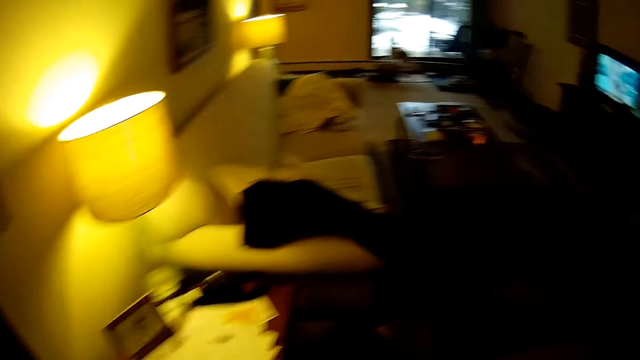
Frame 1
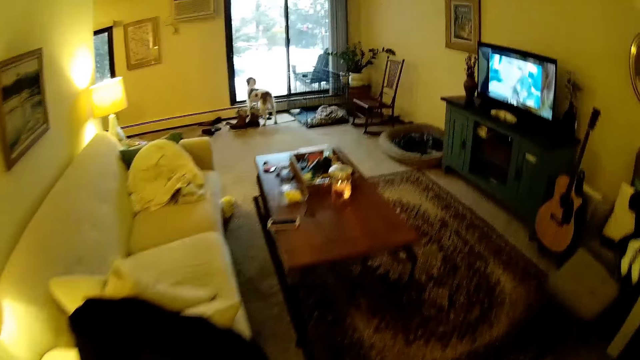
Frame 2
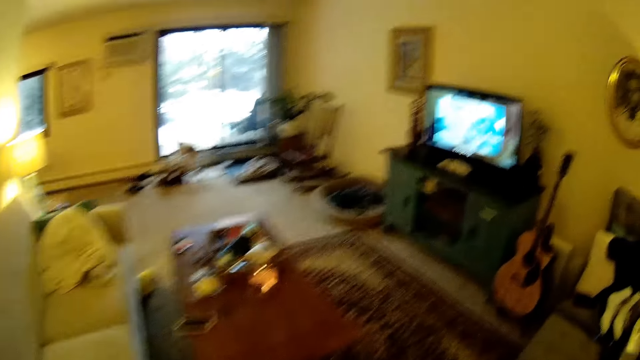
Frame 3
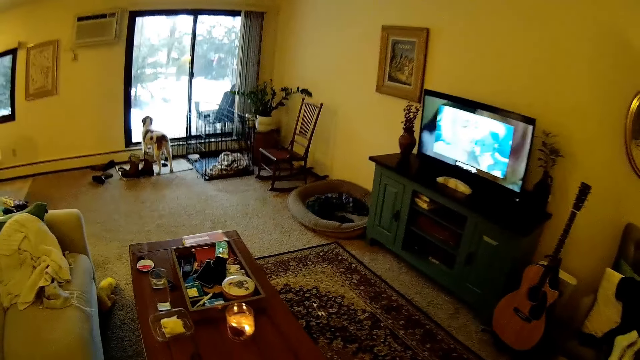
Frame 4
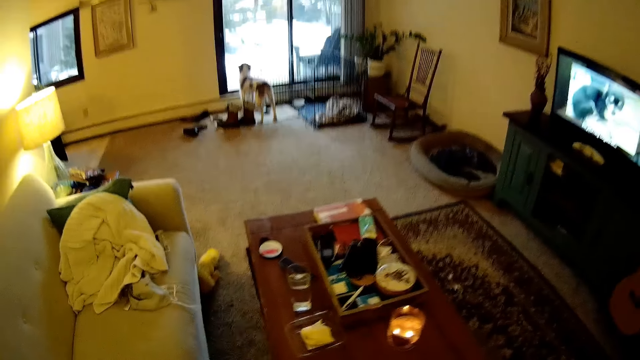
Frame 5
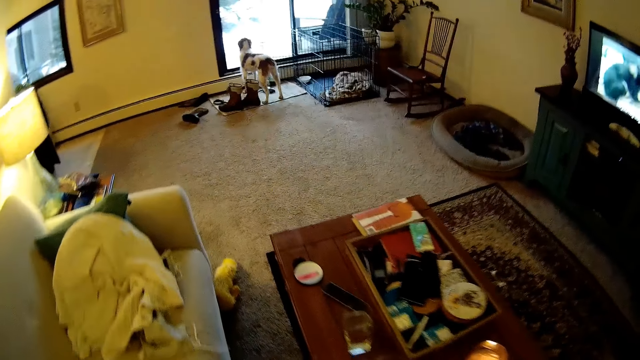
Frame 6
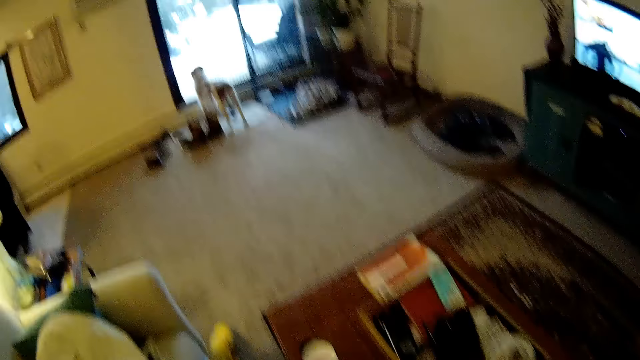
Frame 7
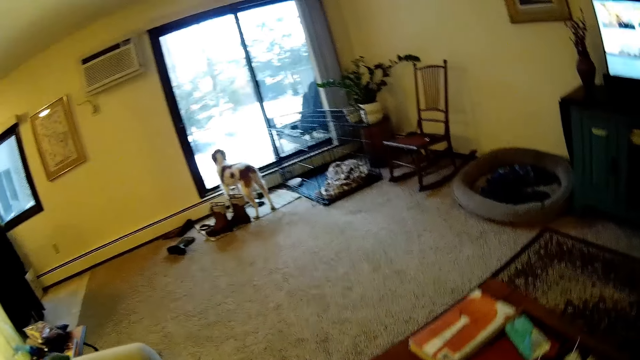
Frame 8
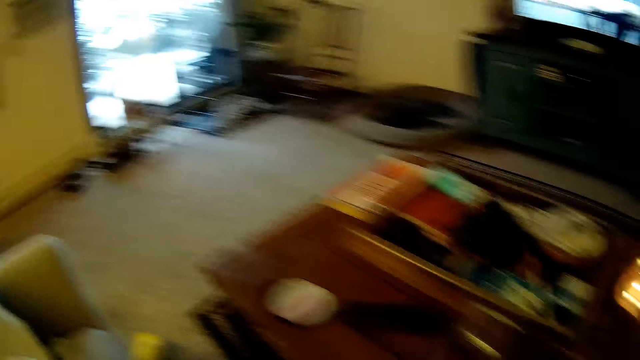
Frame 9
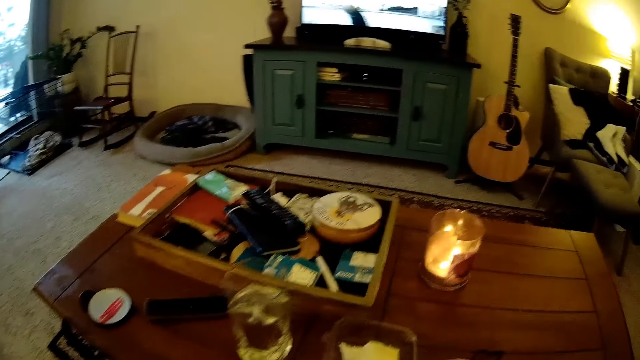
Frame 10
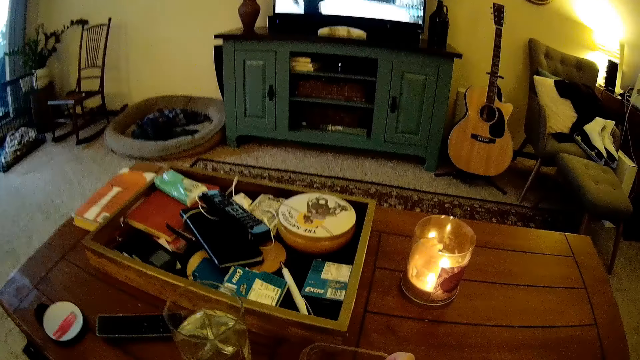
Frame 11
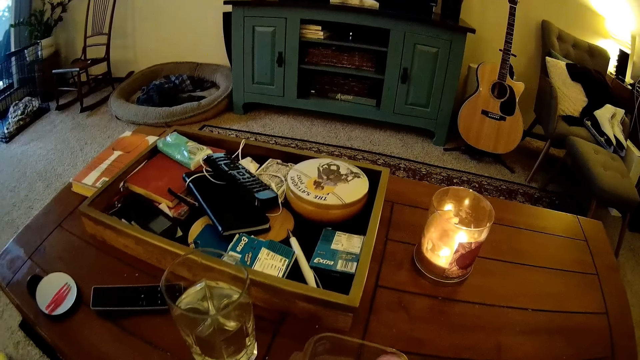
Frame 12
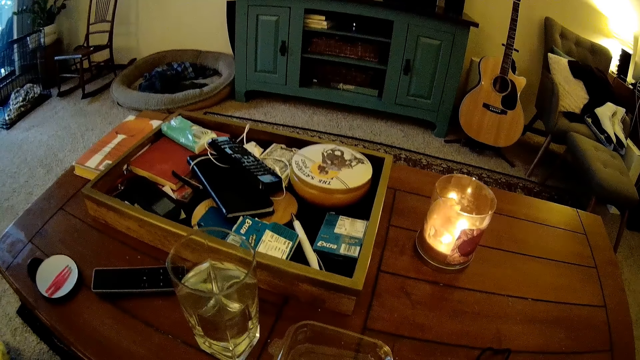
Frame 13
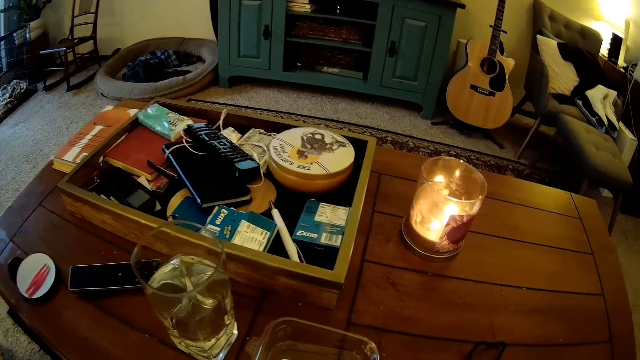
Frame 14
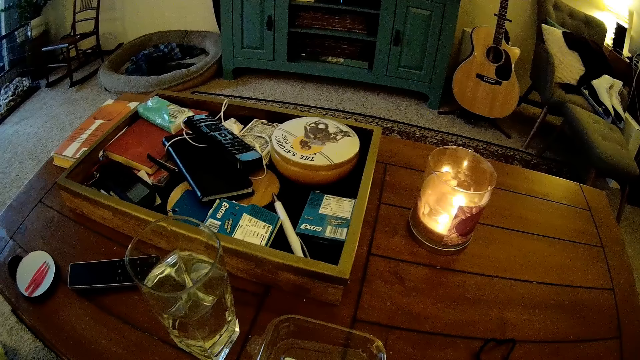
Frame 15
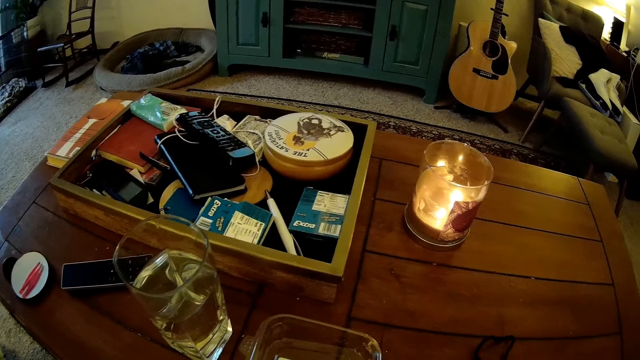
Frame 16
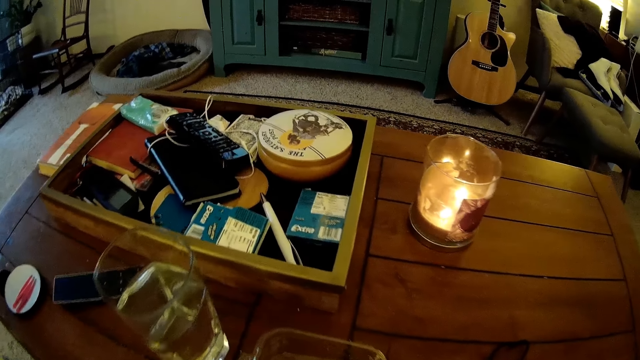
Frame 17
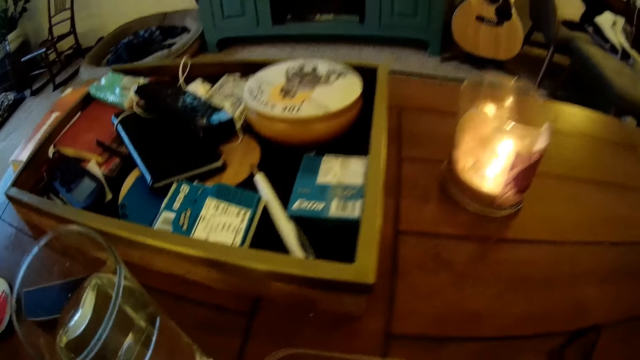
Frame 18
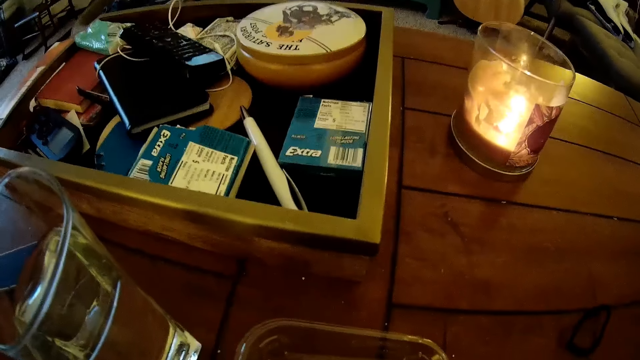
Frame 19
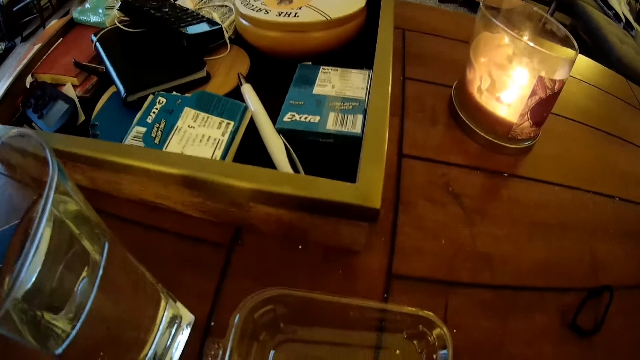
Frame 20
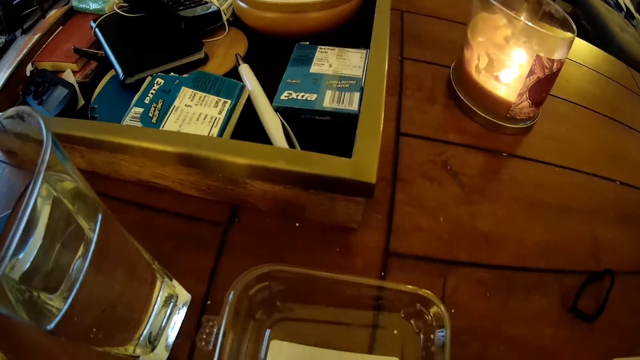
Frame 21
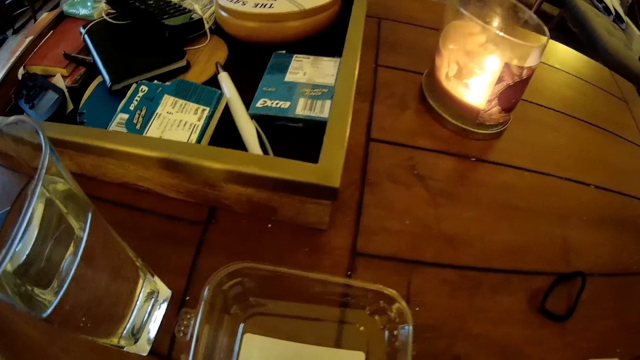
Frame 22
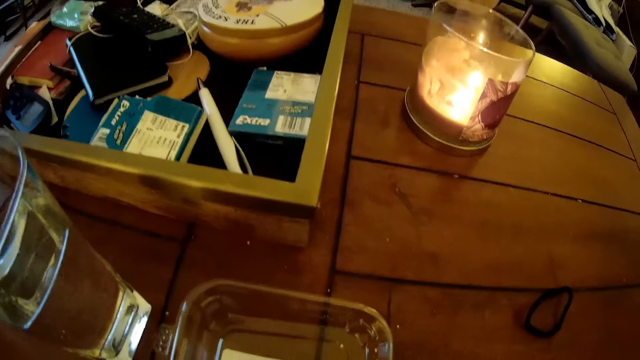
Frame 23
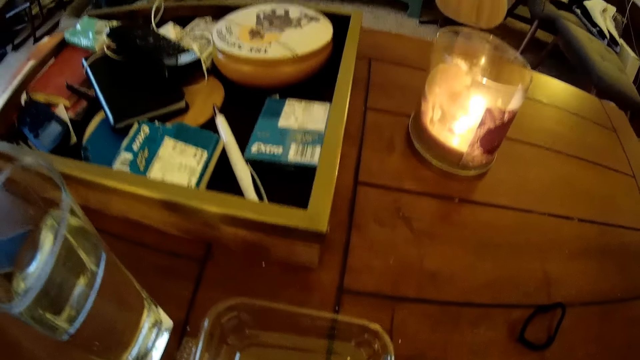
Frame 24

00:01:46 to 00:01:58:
The camera wearer sits on a sofa. They stare at the table.

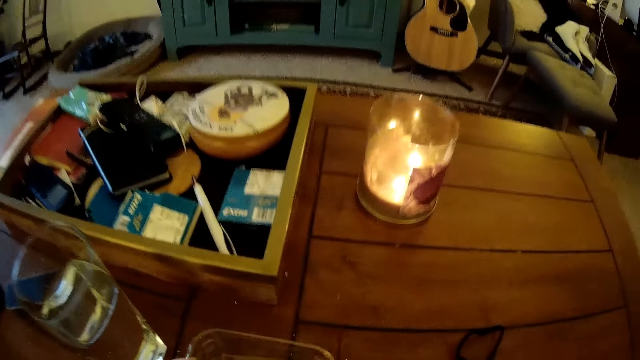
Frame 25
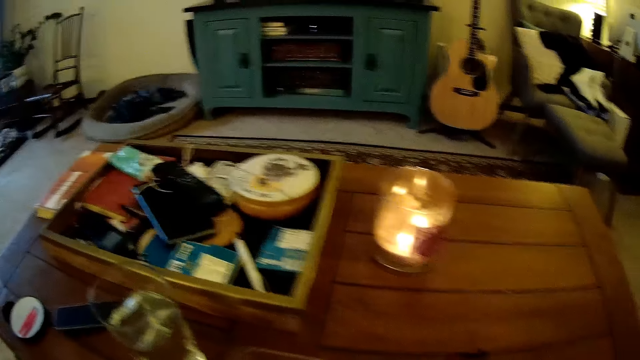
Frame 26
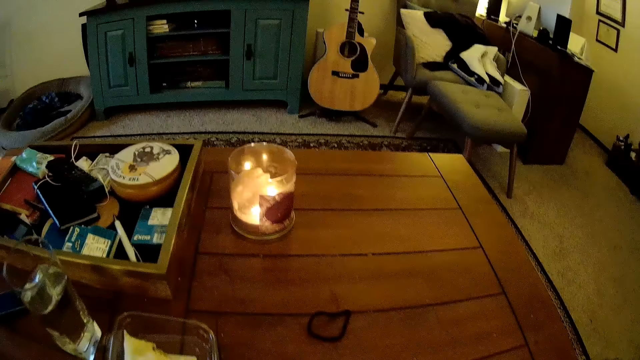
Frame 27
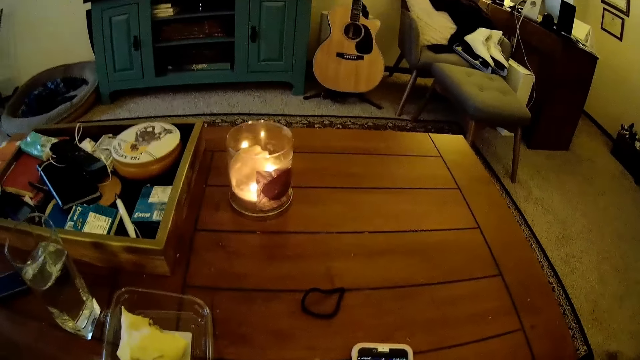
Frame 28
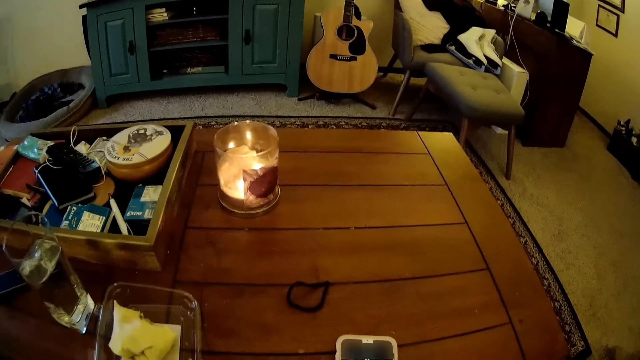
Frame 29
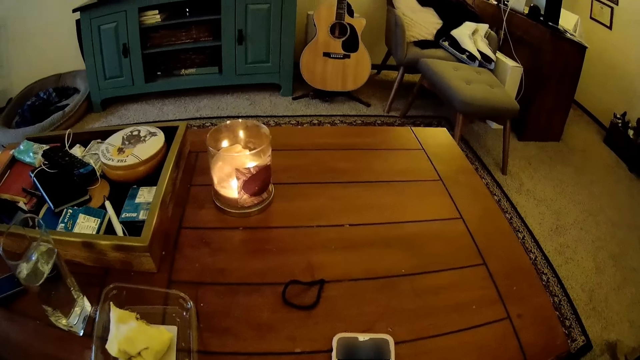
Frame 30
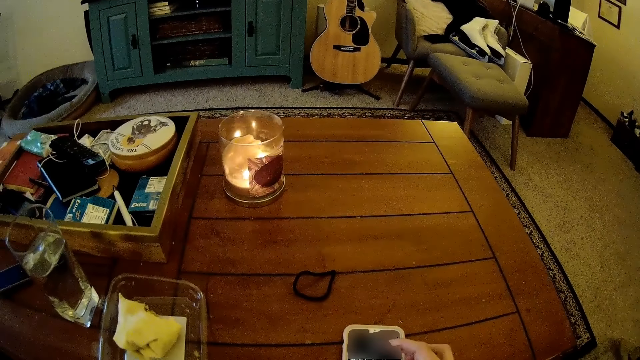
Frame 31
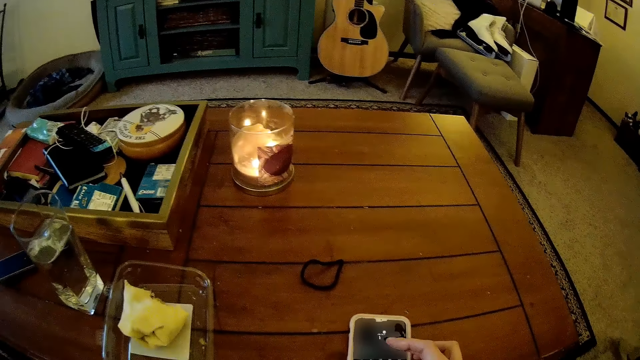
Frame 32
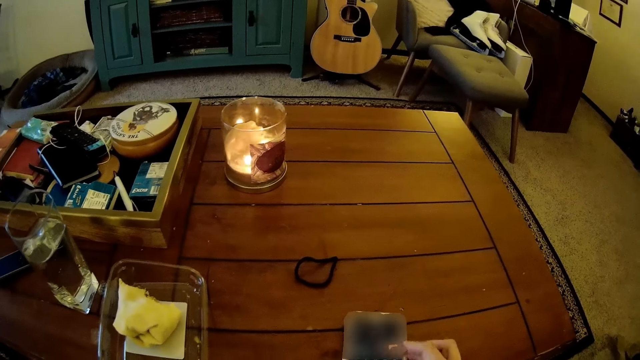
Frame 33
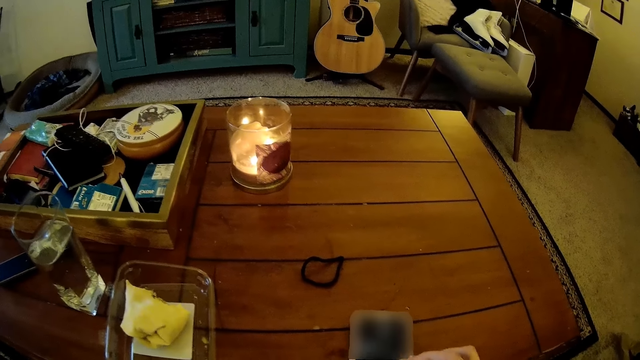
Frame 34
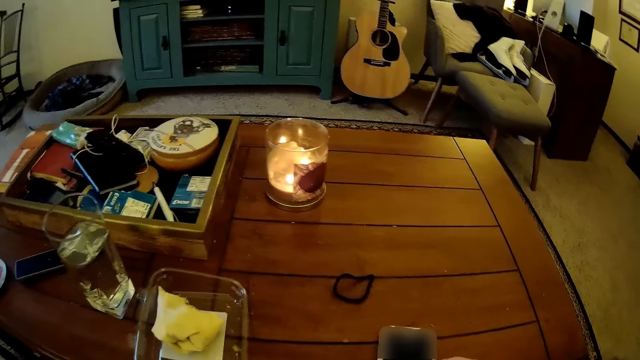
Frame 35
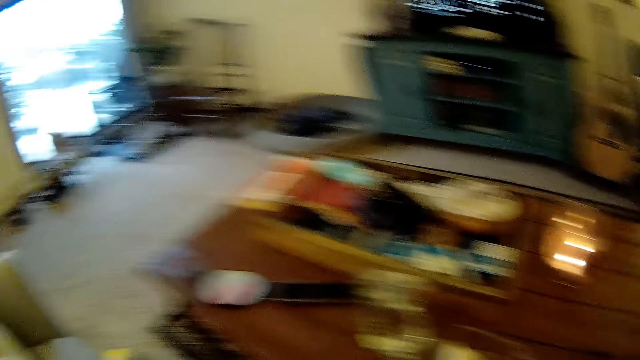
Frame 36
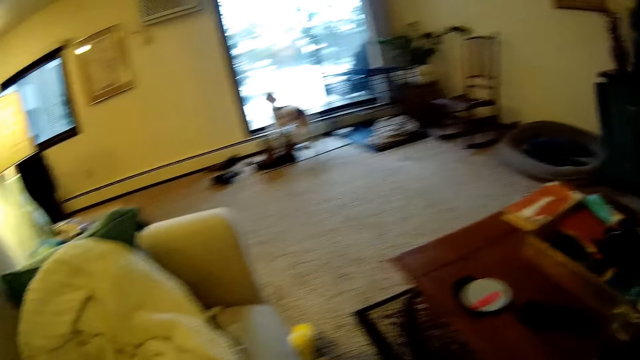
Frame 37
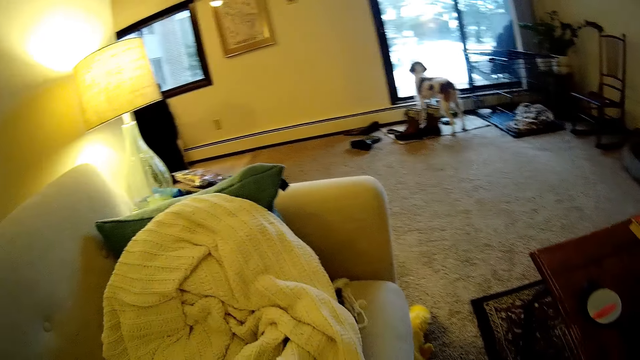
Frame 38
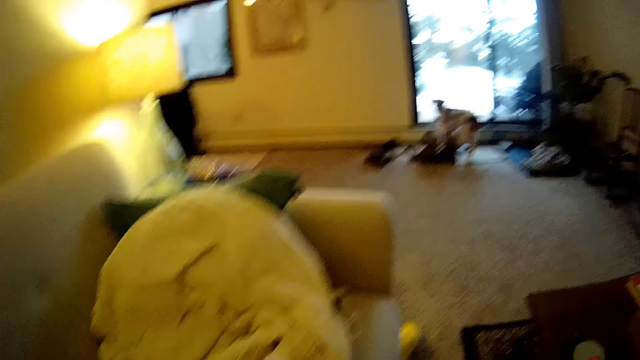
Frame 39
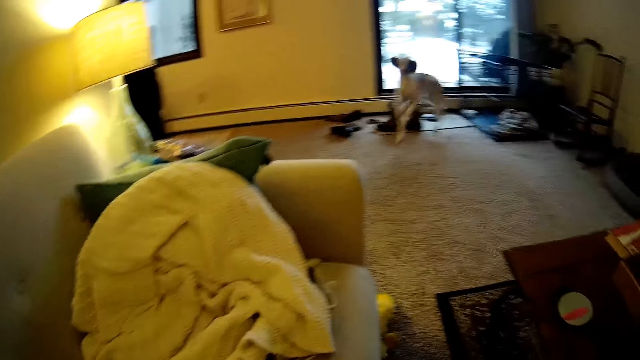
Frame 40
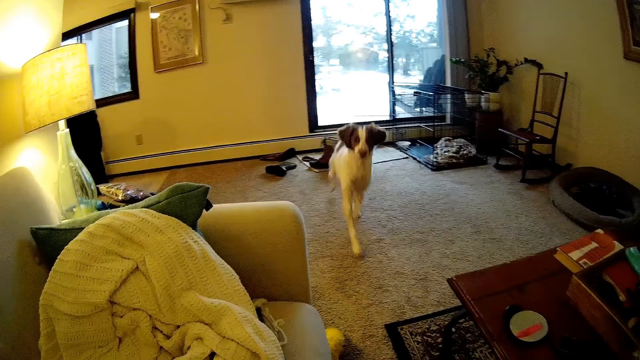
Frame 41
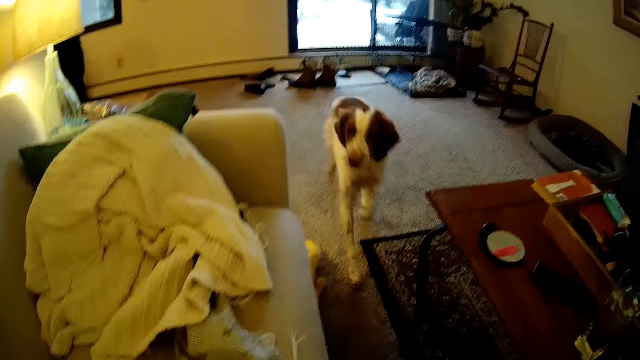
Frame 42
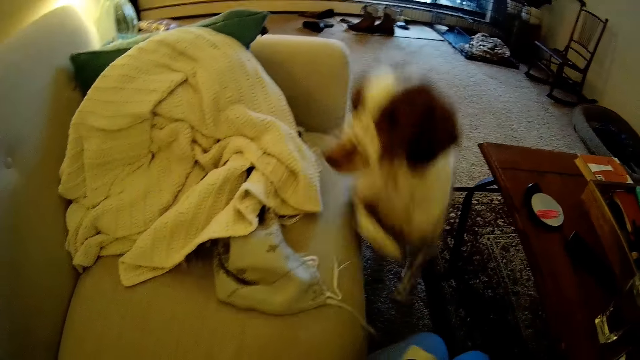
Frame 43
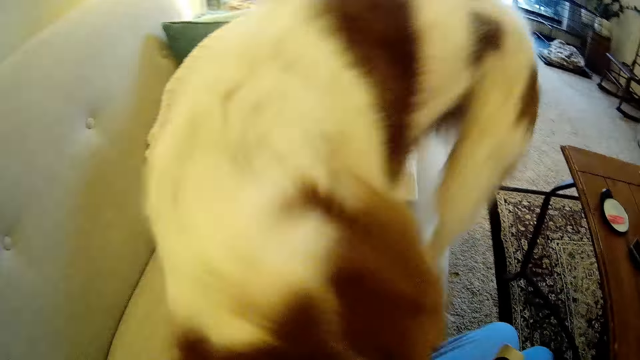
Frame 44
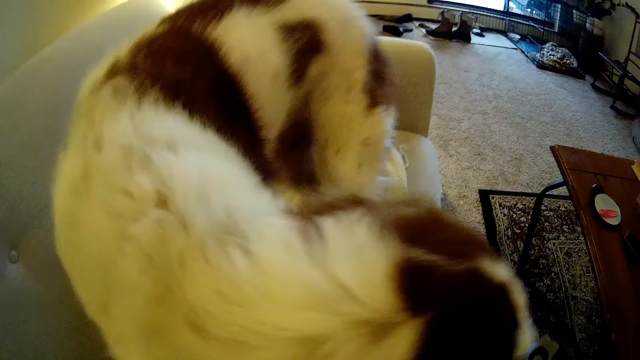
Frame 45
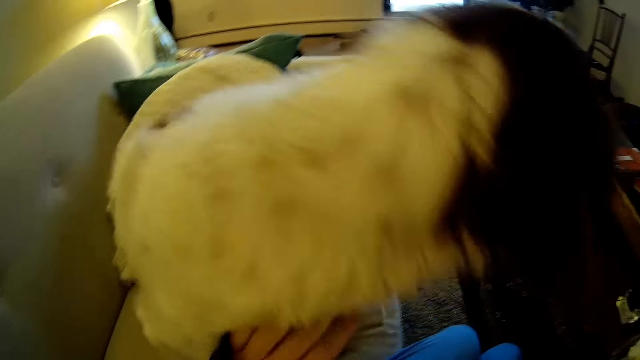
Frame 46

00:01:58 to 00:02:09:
The camera wearer operates a mobile phone on the table with her right hand. She stares at the dog. The dog sits on the sofa.
